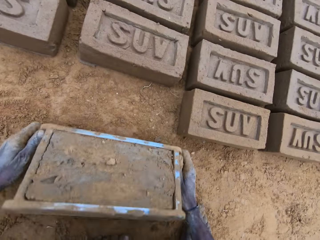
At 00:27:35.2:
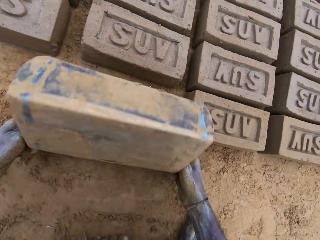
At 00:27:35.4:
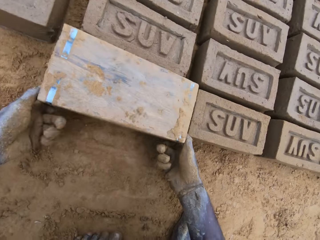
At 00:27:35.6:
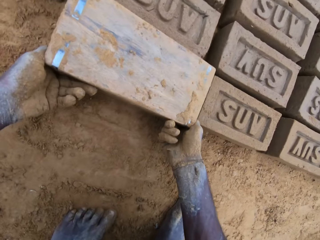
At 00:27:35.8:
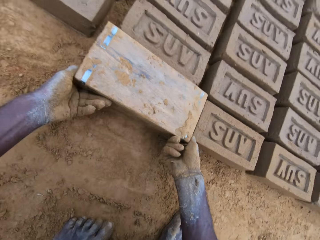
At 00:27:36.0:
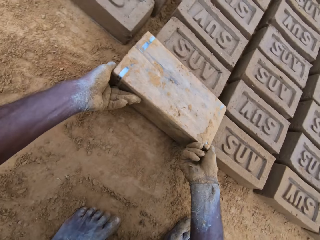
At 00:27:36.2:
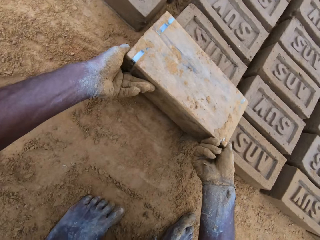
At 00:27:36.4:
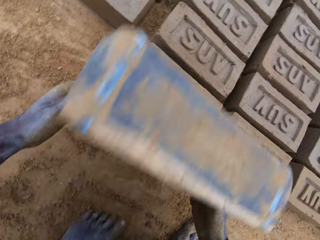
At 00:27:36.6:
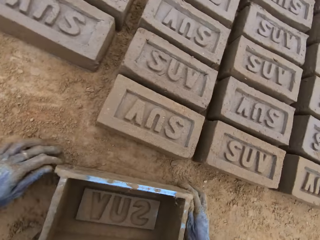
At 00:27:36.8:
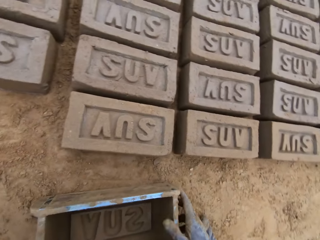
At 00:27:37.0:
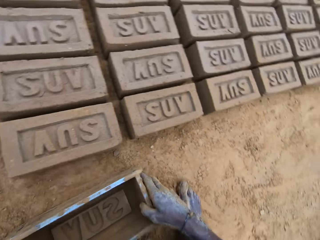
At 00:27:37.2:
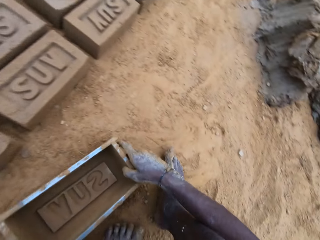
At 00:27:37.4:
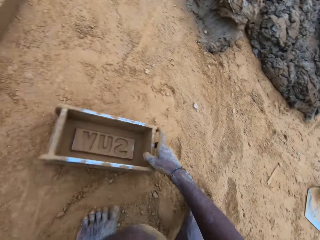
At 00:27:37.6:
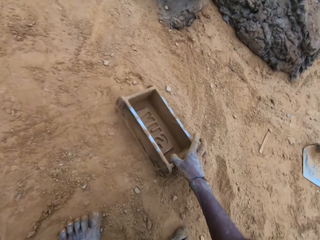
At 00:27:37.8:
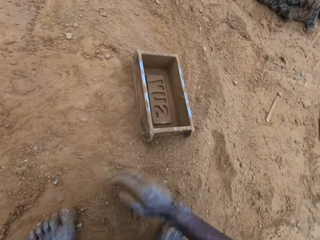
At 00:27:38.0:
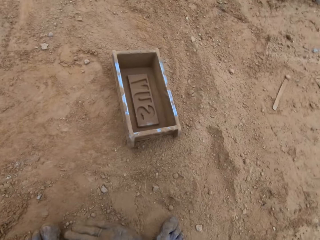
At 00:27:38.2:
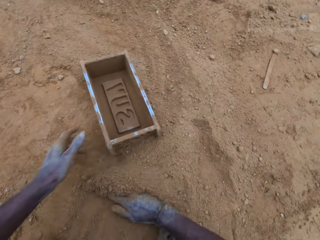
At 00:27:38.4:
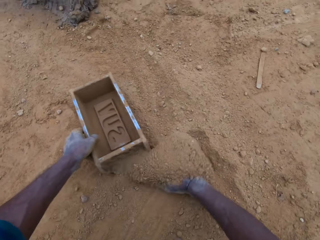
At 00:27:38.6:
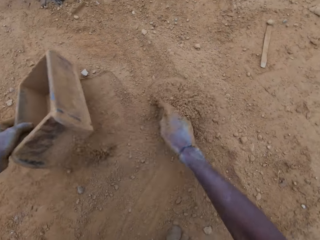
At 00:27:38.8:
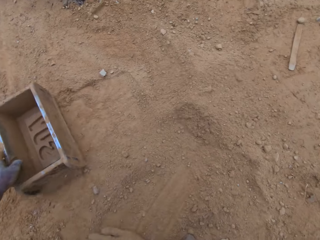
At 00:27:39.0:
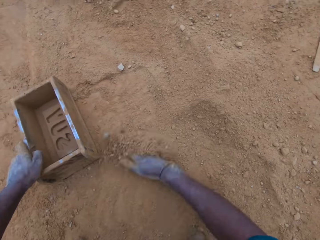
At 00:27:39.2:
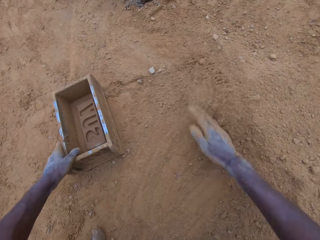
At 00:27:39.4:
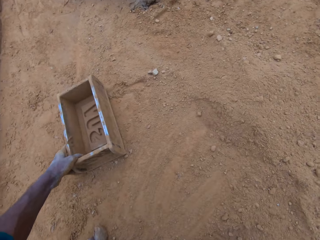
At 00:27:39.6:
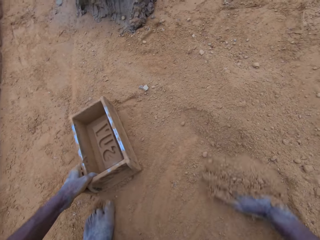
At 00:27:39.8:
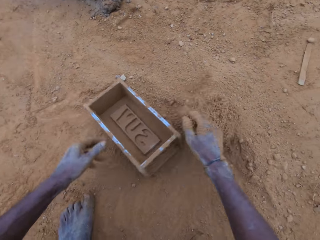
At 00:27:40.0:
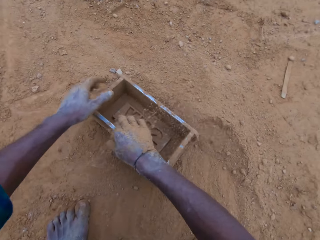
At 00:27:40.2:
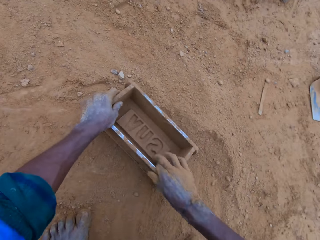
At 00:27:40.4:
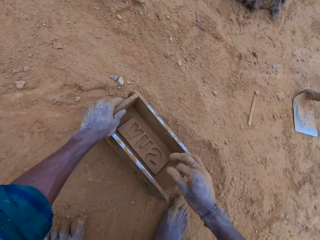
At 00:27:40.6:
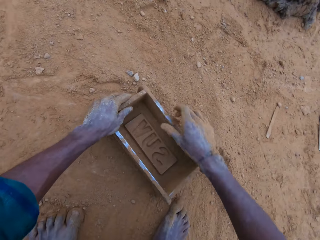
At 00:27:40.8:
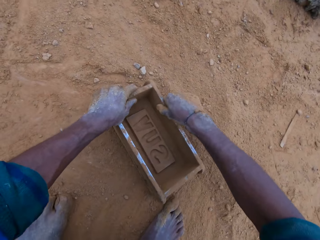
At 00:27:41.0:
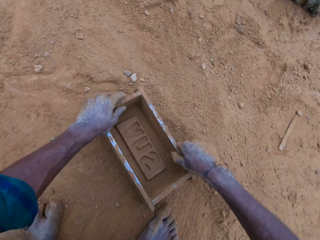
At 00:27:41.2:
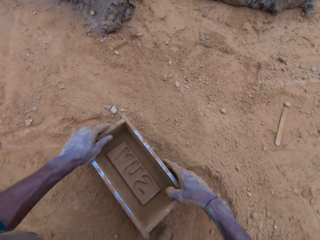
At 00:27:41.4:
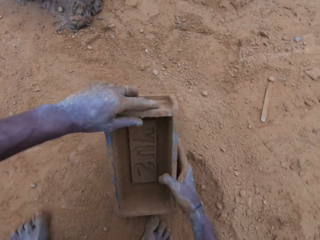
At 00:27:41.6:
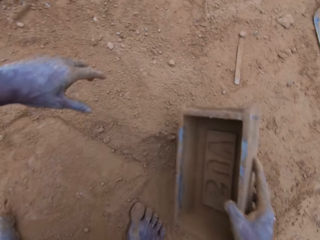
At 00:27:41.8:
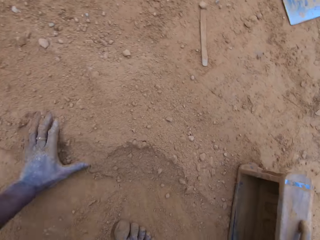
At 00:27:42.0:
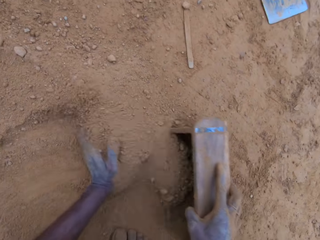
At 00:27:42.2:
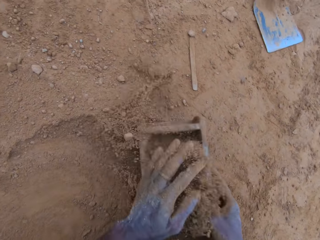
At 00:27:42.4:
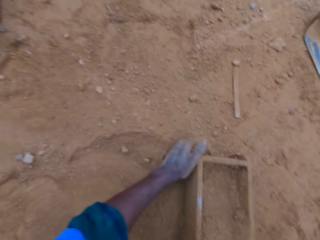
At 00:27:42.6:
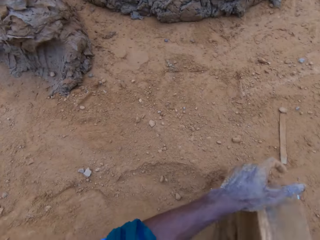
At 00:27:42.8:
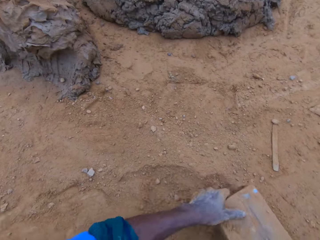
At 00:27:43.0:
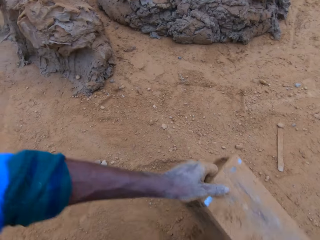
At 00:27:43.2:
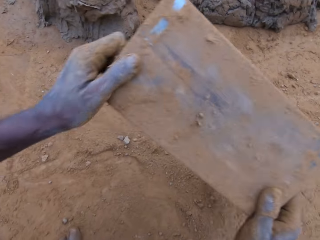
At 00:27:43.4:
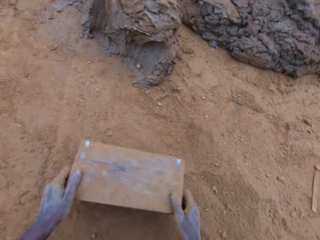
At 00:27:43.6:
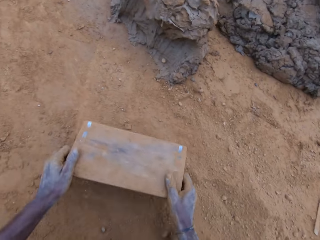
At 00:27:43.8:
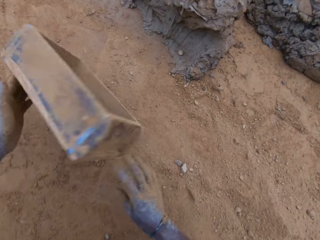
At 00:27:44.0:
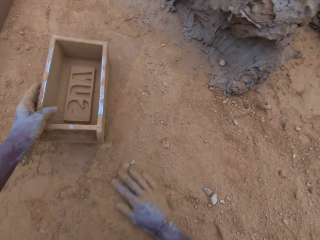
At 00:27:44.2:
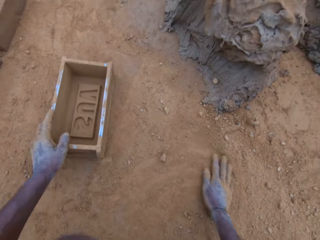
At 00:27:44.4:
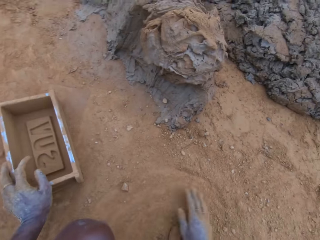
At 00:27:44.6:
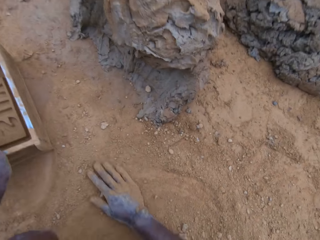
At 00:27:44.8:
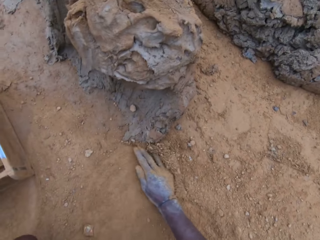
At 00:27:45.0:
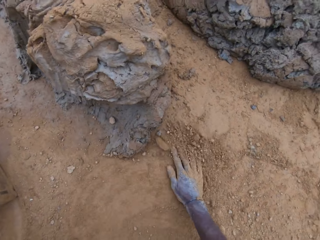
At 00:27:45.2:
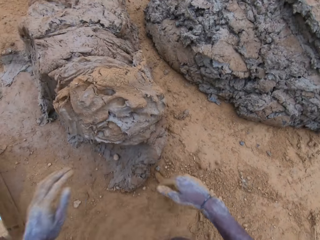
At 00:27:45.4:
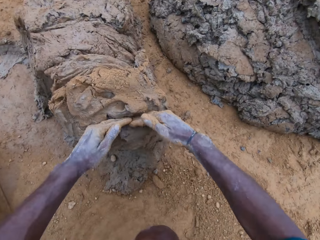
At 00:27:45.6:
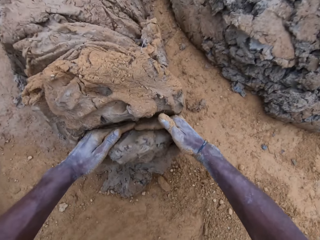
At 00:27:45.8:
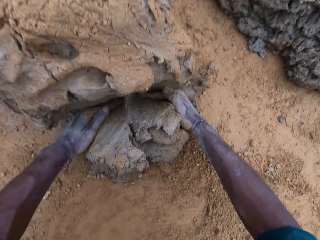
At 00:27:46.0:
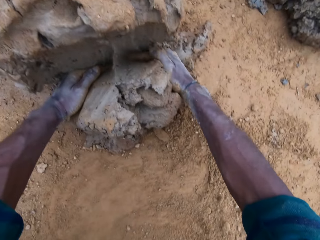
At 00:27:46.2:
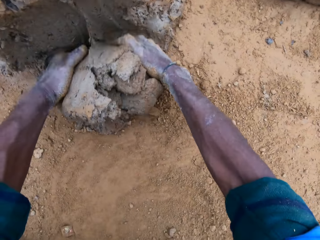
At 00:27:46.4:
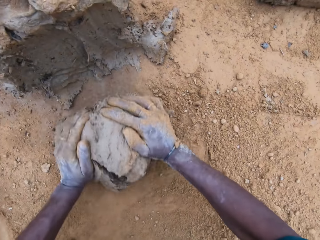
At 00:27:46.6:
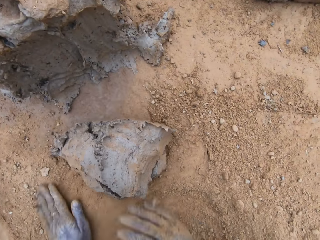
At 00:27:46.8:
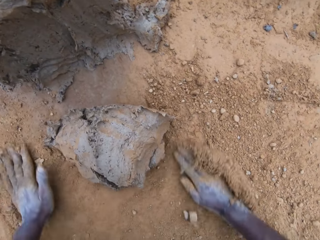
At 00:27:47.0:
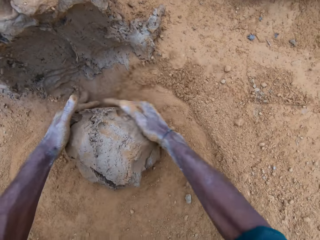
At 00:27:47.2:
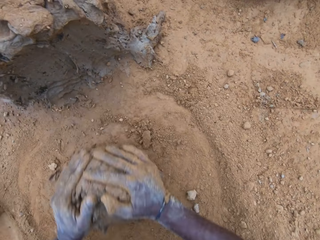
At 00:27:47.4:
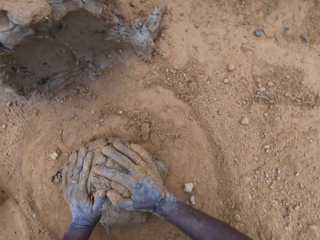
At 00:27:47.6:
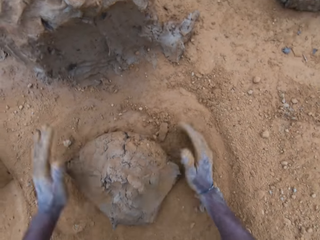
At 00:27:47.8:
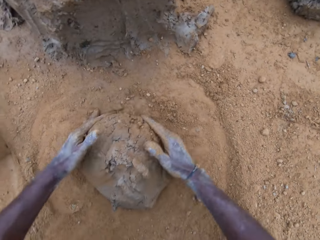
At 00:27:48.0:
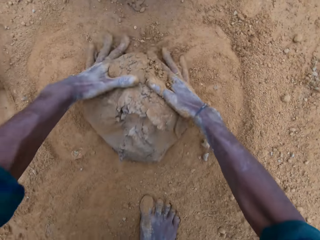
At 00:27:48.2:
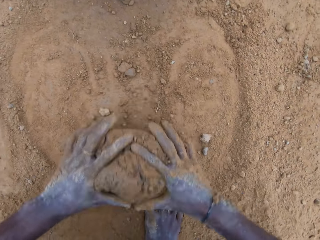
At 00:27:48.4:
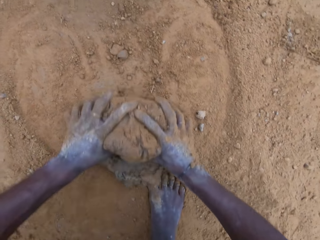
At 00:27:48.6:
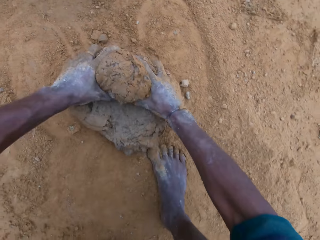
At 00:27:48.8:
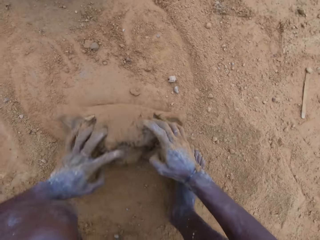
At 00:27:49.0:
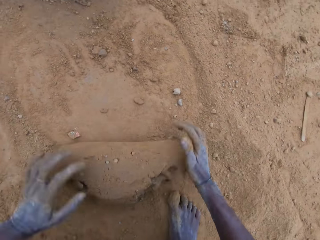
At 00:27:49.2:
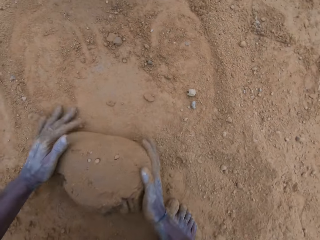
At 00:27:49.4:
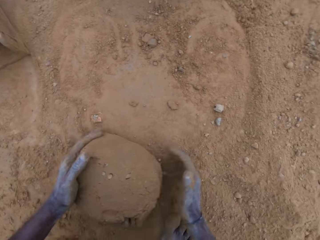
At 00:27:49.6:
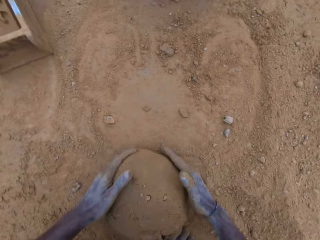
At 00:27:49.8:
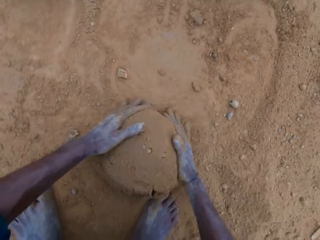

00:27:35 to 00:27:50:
The camera wearer carries the block mold. He turns the block mold upside down. He pours the mud on the ground. He places the brick mould on the ground and drags the brick mould on the ground. He drags soil on the ground with his hand. He rubs the brick mould with his hand. He puts the soil or sand in the brick mould. He pours the soil from the brick mould. He places the brick mould on the ground. He rubs his hand with the soil. He scoops mud. He cuts the mortar with his hand. He rubs the mud with the soil. He mixes the mortar with the sand on the ground.

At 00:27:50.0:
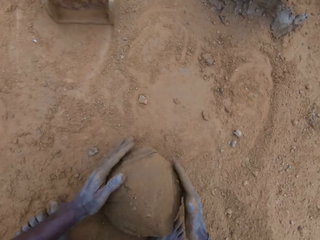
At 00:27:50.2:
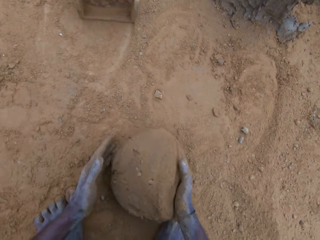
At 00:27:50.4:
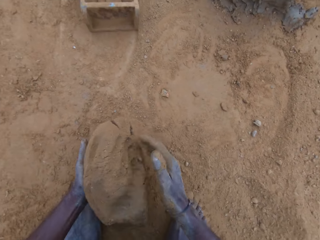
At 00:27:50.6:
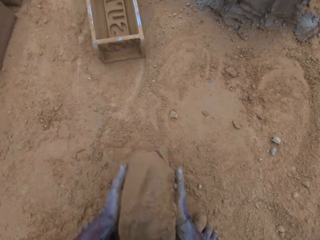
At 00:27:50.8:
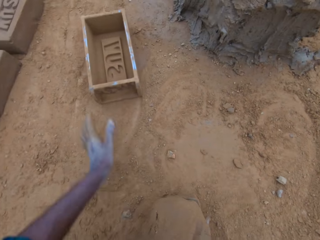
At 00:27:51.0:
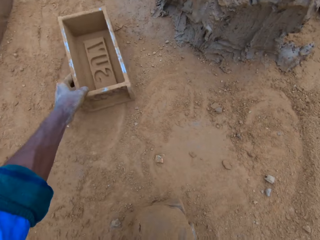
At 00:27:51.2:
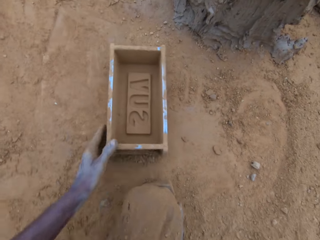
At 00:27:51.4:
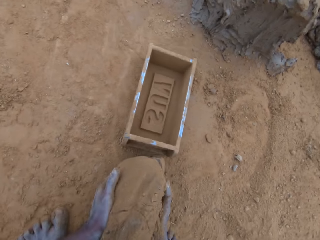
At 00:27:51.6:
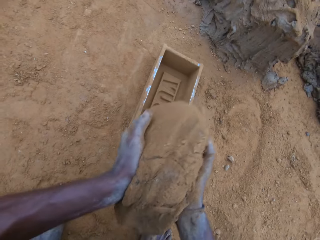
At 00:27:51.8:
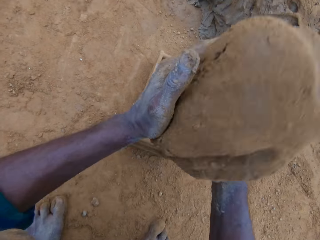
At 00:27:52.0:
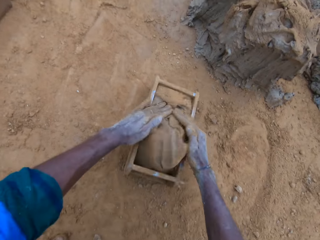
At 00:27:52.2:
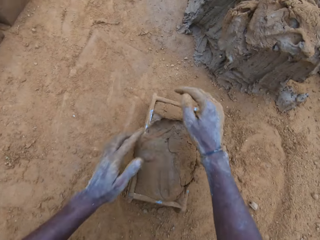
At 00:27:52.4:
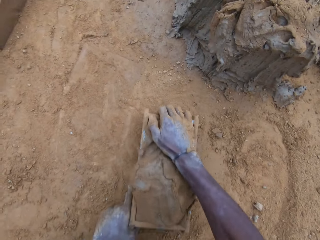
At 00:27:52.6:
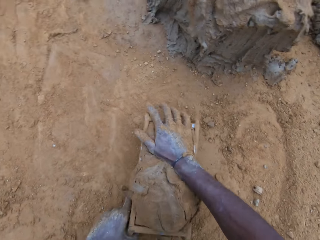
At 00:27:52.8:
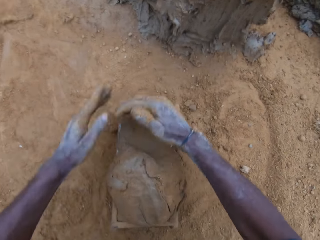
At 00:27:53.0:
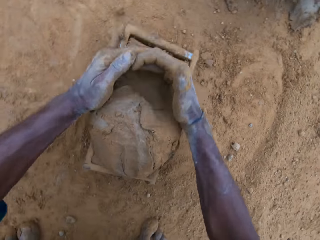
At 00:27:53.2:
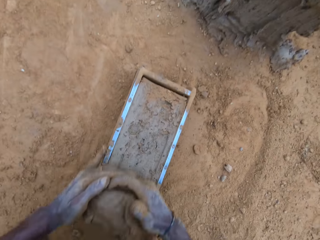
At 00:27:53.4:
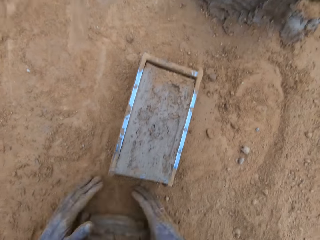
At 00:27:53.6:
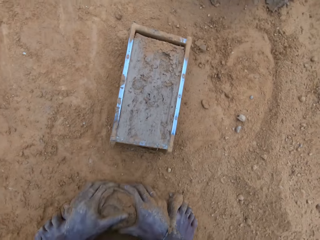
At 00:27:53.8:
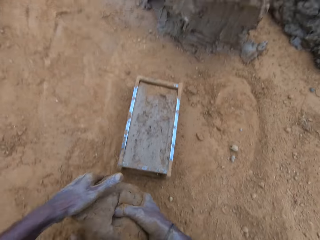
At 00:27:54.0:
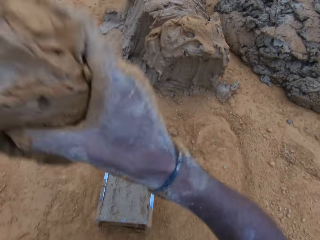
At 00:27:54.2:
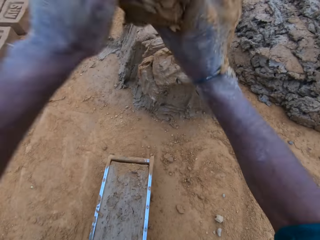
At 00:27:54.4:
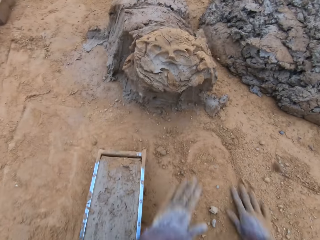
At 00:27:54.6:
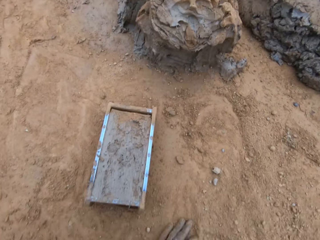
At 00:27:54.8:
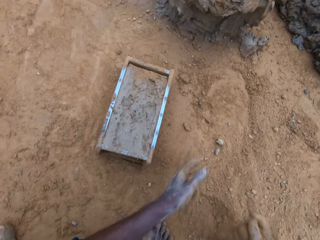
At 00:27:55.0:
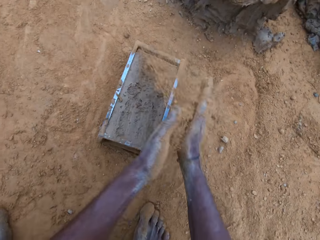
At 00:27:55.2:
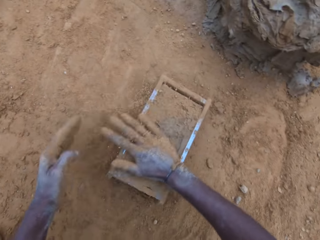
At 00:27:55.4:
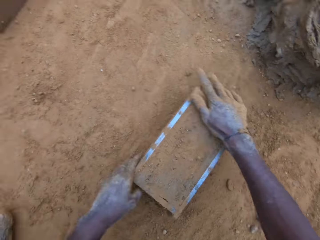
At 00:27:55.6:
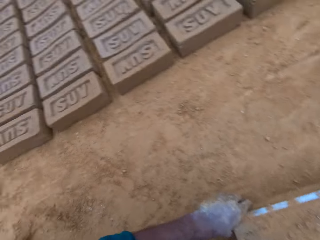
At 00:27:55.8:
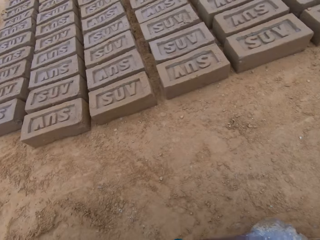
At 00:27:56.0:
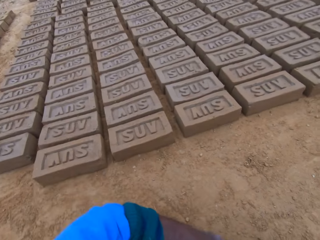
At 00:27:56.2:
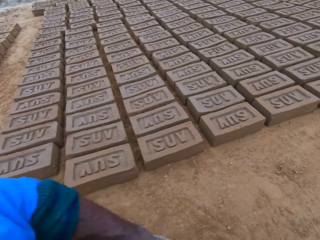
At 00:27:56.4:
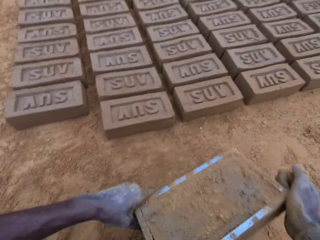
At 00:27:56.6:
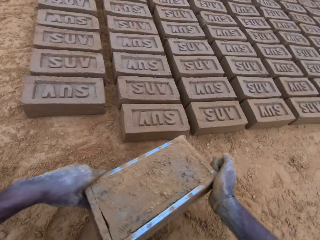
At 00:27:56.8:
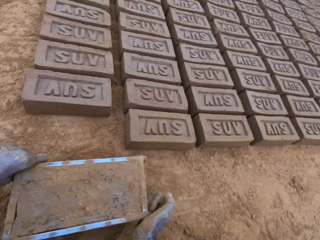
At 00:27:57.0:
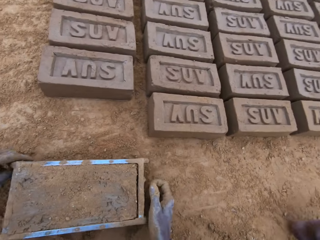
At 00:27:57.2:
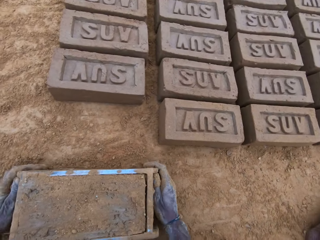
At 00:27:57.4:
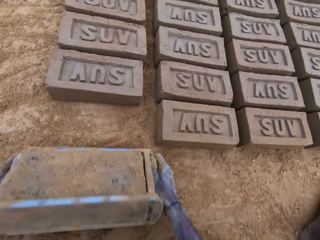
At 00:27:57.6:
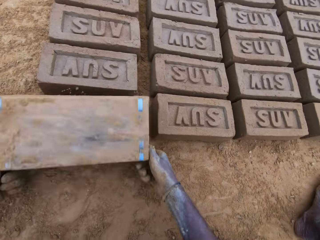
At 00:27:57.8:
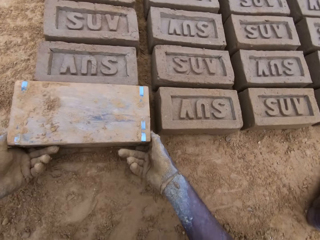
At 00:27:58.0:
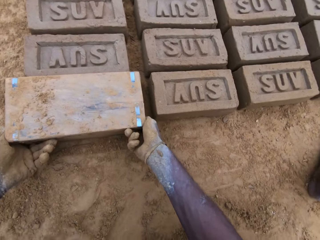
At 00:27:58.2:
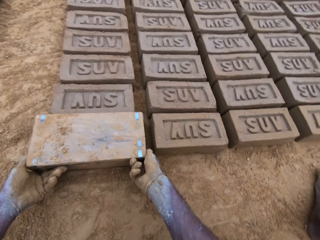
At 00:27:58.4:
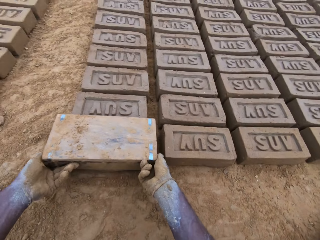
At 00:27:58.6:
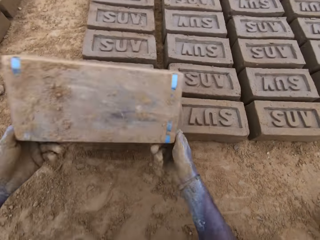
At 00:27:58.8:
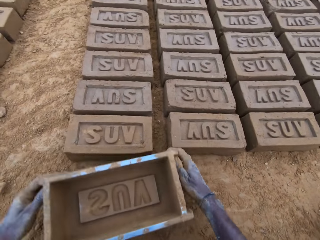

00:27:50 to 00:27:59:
The camera wearer adjusts the block mold. They drag the brick mould on the ground. They put the mud or mortar in the brick mould. They scoop the excess mud. They cut out of the mortar. They mix the scooped mud with the soil. They throw the mud on the other mud. They pour the soil on the mud. They hold the brick mould. They carry the mortar. They walk towards the bricks. They turn the block mold upside down. They pour the mud on the ground.
